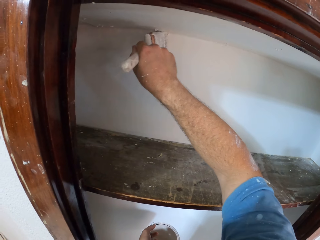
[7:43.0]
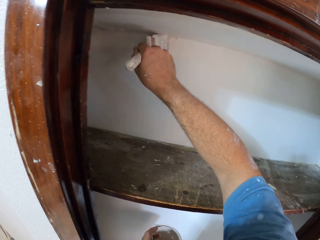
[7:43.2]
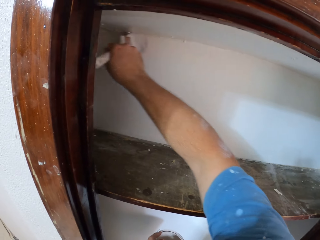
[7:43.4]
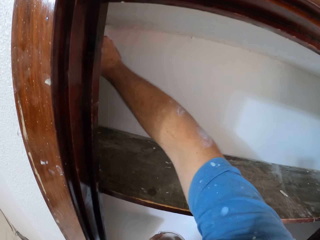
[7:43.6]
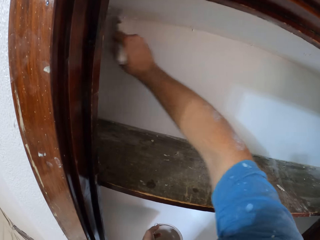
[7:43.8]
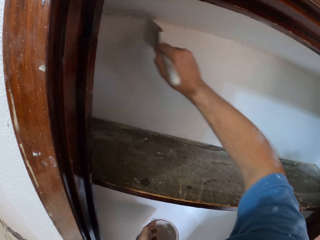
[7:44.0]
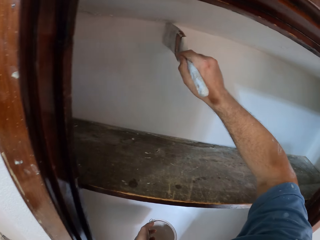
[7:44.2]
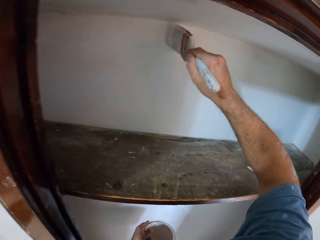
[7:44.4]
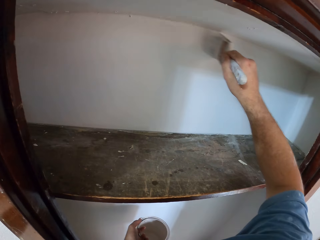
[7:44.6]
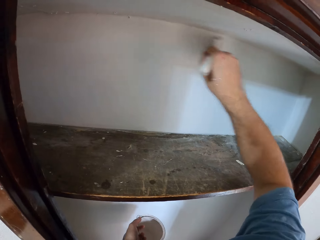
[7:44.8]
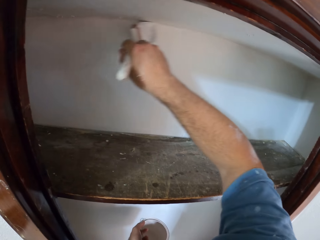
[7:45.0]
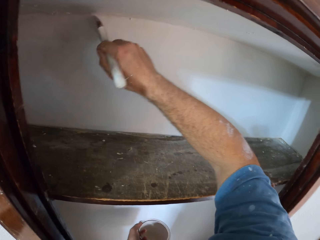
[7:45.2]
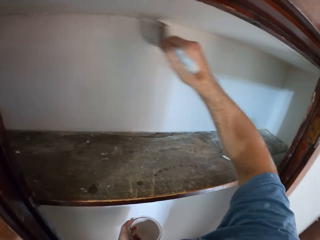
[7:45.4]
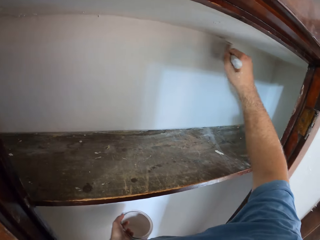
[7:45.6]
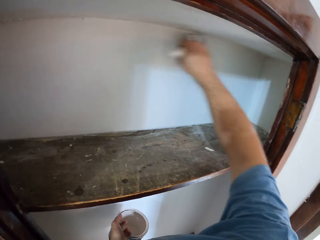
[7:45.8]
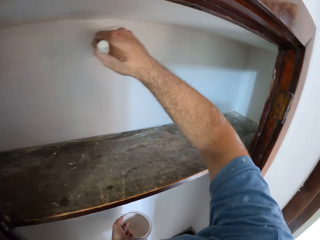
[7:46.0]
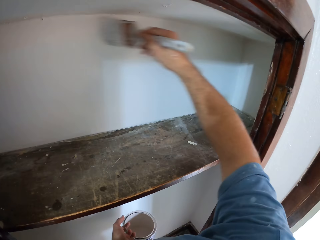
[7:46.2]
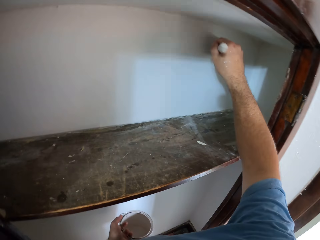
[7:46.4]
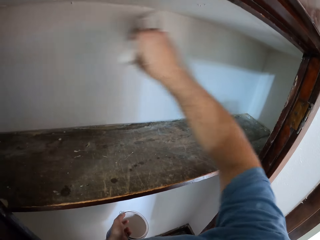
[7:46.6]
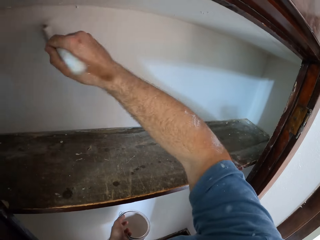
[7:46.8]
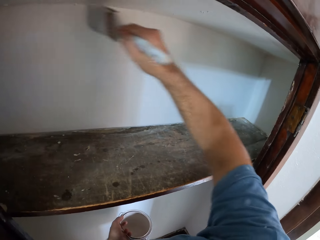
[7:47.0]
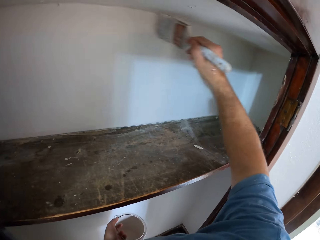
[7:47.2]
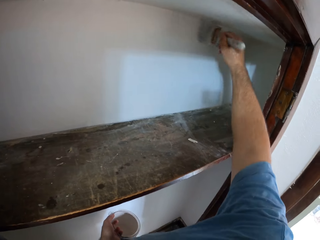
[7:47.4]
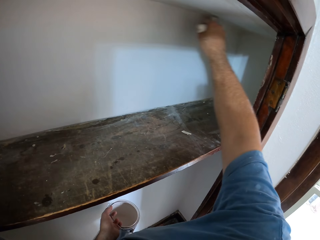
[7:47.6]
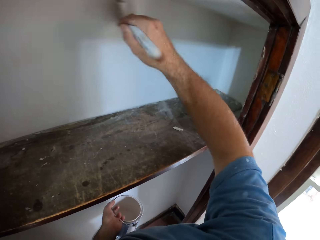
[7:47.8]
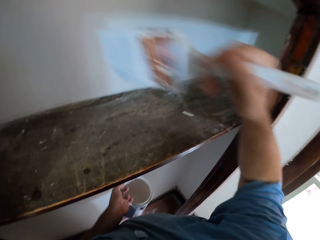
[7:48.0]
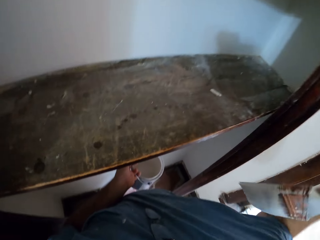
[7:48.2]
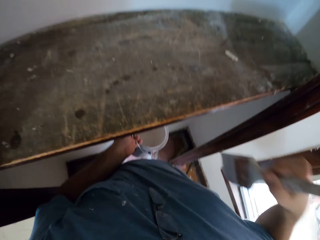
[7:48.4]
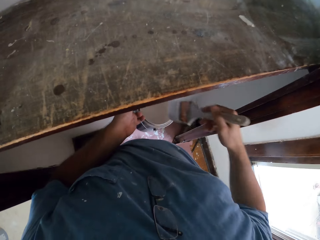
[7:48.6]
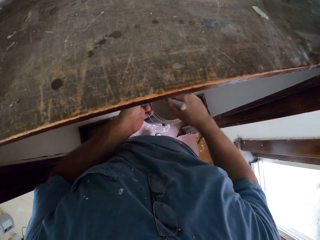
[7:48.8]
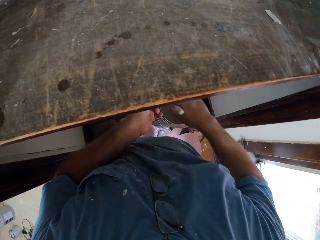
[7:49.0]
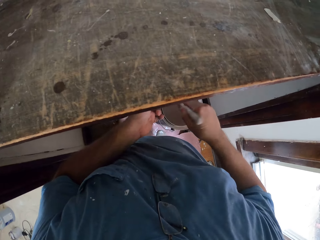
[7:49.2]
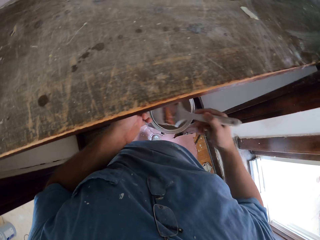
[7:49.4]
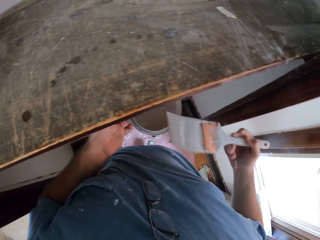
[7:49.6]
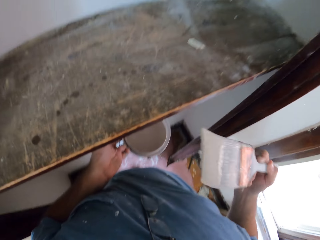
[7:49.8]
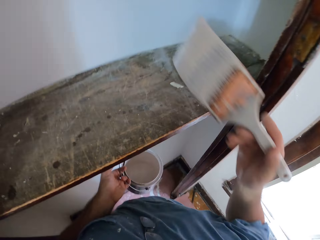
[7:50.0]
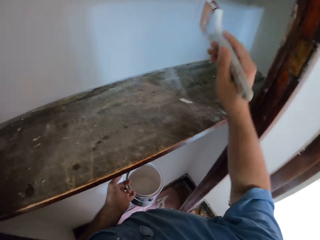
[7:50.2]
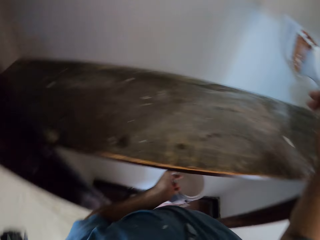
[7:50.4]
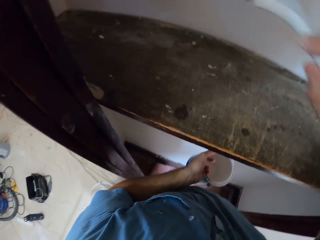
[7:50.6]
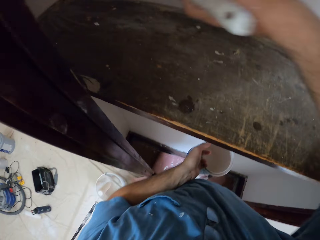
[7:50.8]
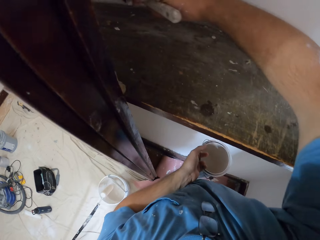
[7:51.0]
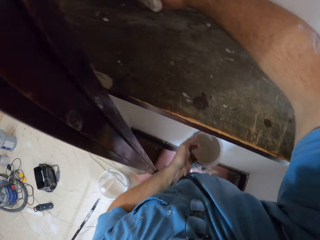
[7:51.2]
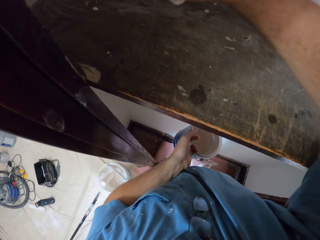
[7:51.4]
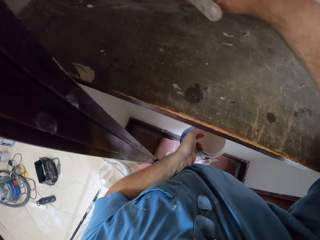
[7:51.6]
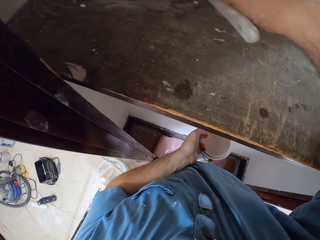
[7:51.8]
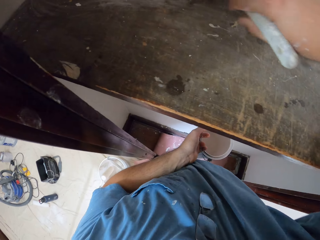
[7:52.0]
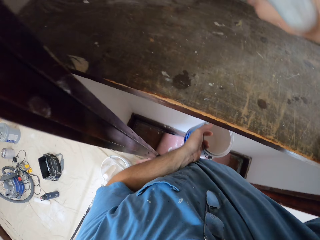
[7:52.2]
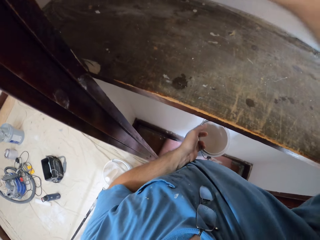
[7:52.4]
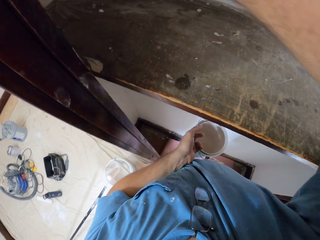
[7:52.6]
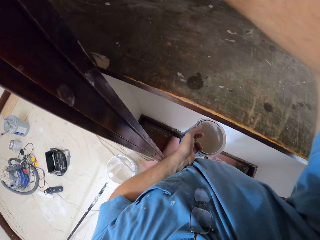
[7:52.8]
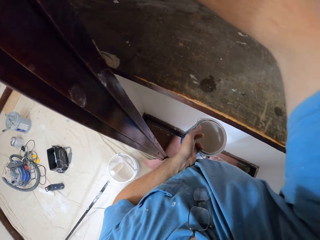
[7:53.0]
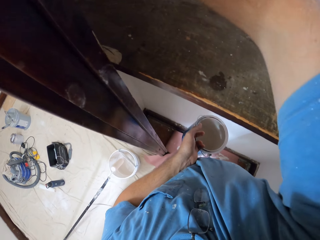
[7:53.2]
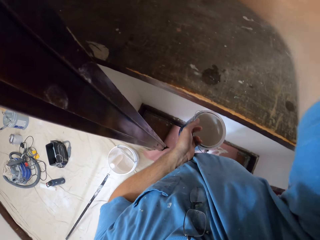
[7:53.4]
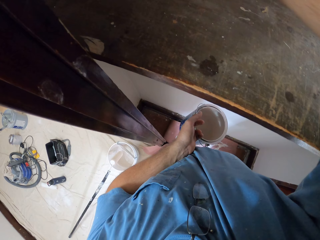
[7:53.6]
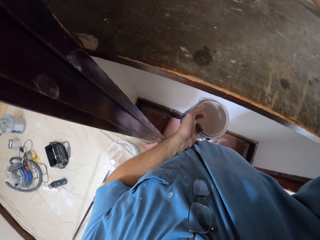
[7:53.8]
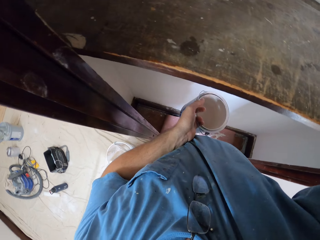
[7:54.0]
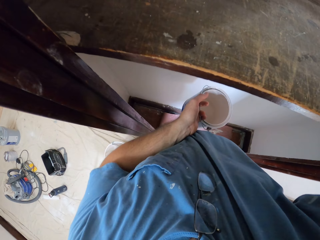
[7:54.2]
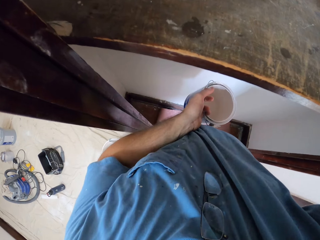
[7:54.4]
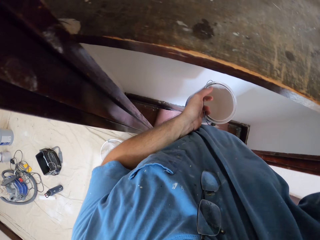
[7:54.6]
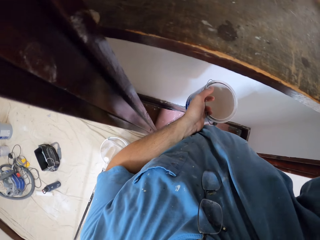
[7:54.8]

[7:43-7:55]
The camera wearer scoops paint from the aluminum paint bucket with the paint brush. They paint the closet wall.

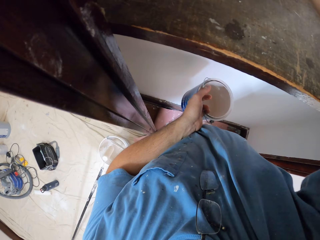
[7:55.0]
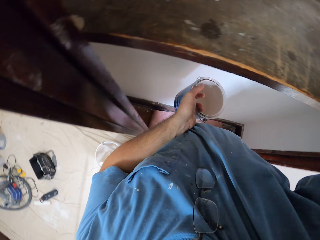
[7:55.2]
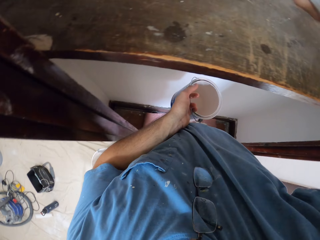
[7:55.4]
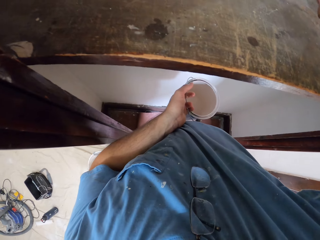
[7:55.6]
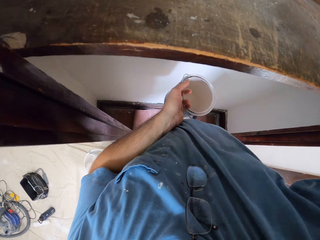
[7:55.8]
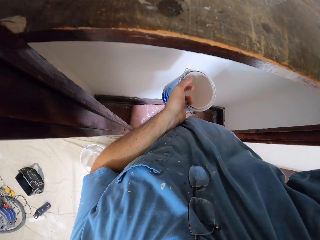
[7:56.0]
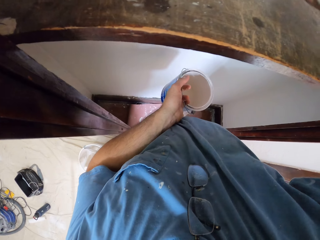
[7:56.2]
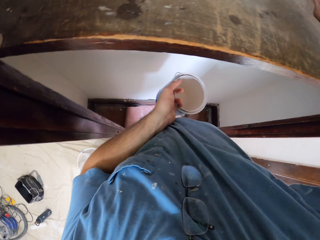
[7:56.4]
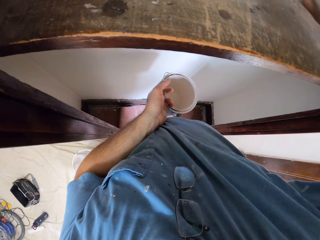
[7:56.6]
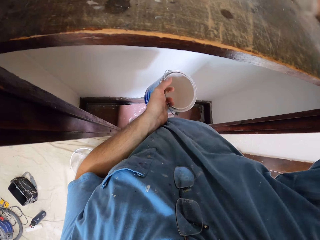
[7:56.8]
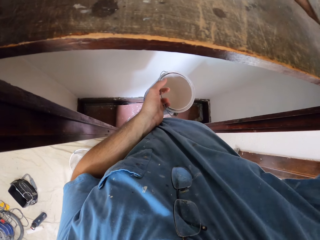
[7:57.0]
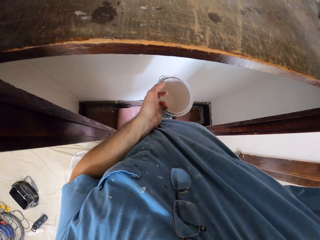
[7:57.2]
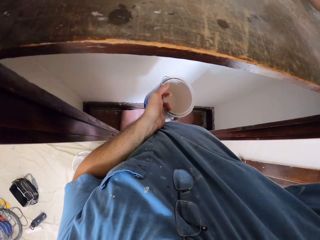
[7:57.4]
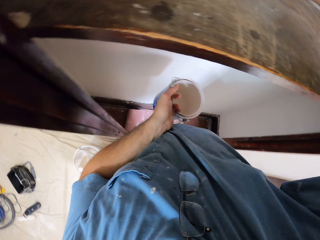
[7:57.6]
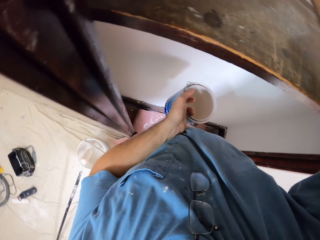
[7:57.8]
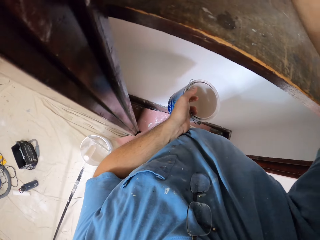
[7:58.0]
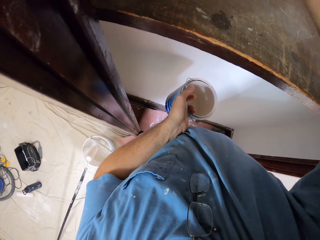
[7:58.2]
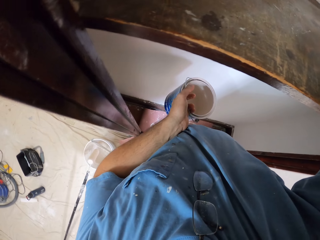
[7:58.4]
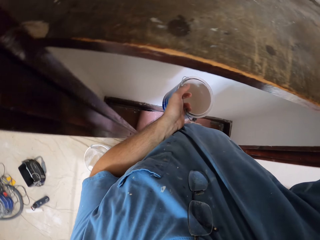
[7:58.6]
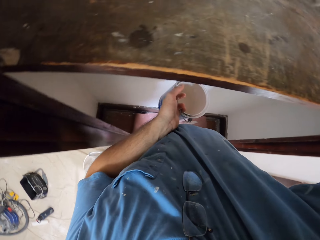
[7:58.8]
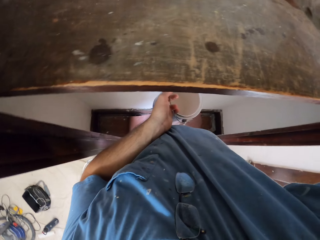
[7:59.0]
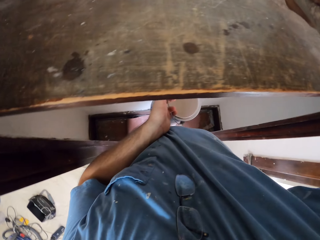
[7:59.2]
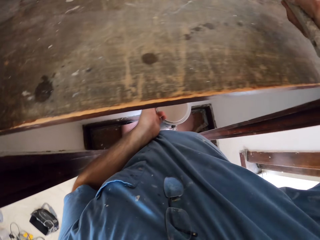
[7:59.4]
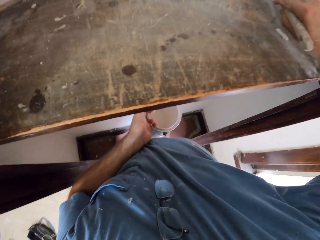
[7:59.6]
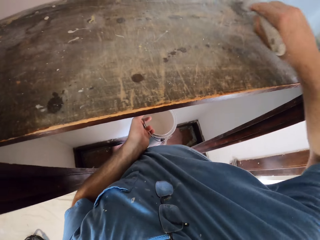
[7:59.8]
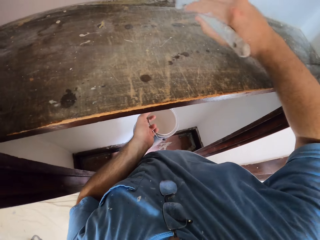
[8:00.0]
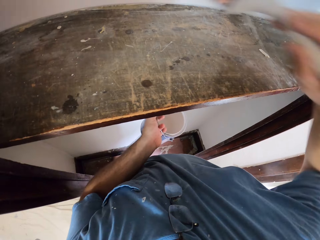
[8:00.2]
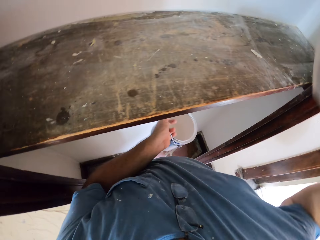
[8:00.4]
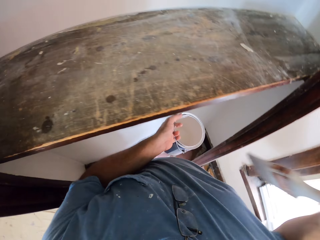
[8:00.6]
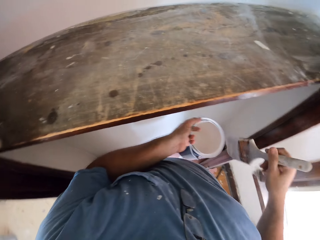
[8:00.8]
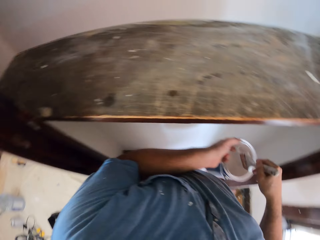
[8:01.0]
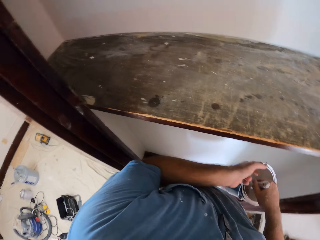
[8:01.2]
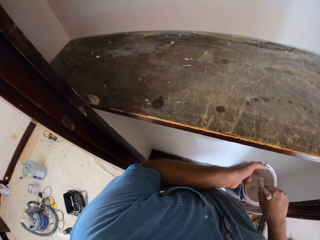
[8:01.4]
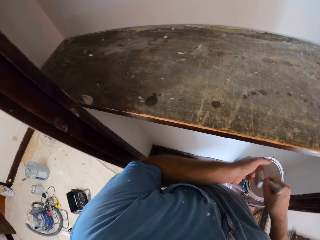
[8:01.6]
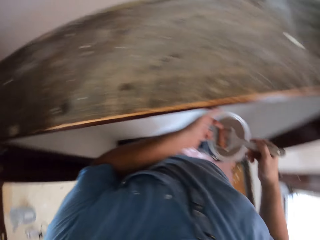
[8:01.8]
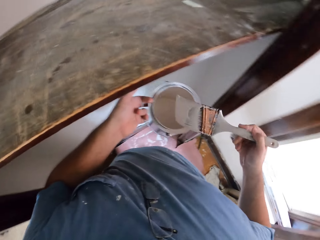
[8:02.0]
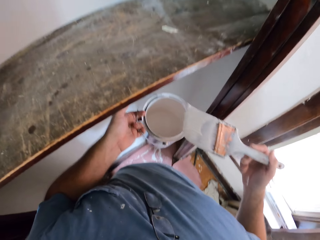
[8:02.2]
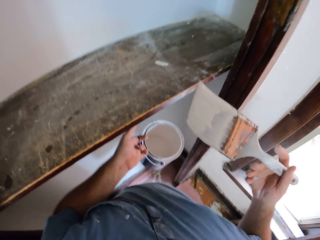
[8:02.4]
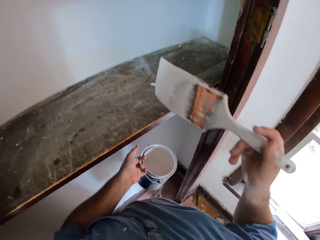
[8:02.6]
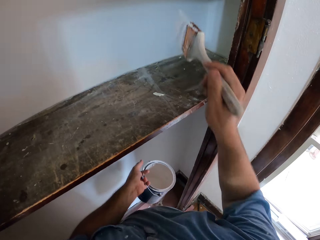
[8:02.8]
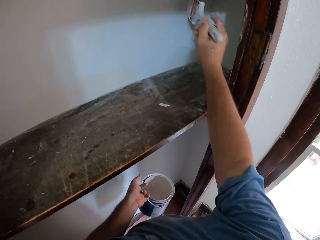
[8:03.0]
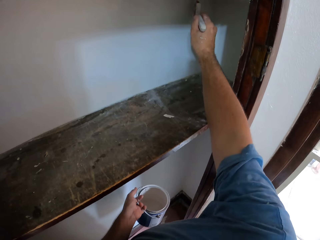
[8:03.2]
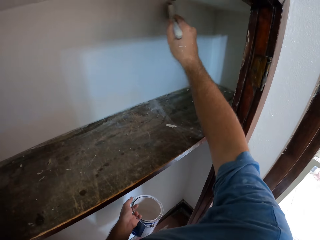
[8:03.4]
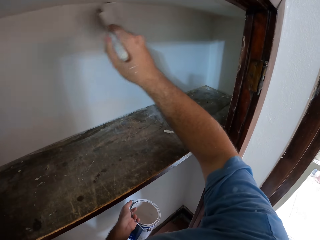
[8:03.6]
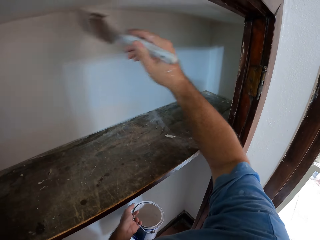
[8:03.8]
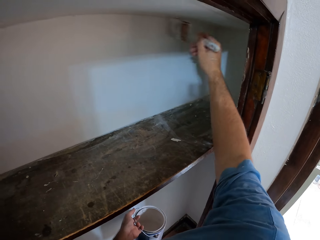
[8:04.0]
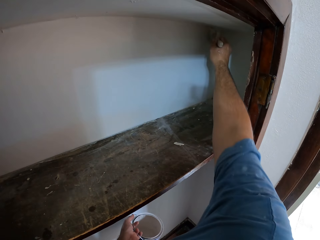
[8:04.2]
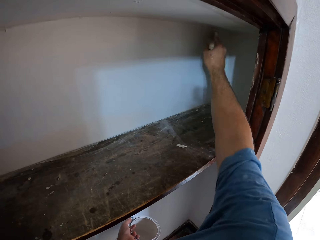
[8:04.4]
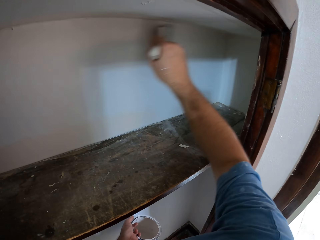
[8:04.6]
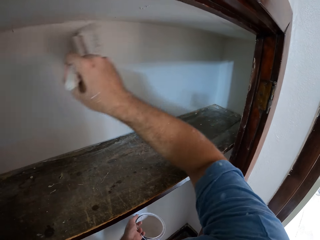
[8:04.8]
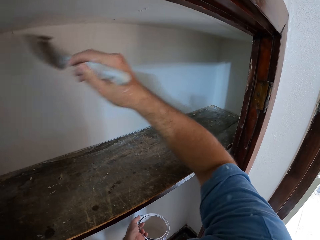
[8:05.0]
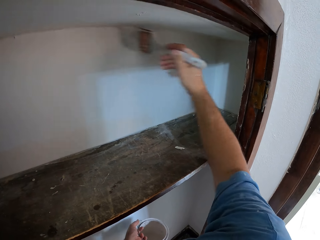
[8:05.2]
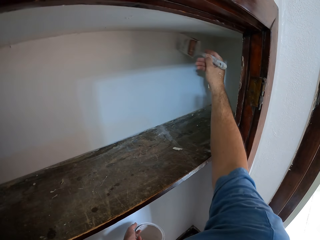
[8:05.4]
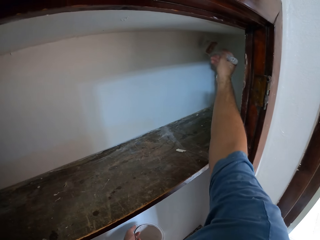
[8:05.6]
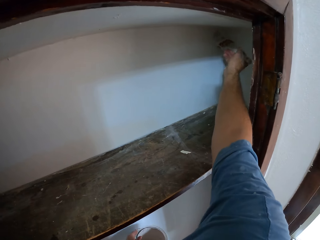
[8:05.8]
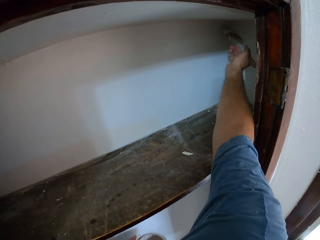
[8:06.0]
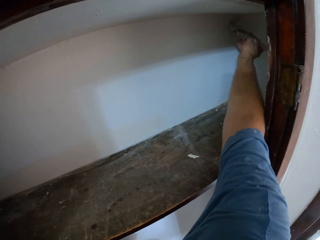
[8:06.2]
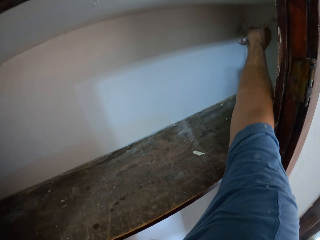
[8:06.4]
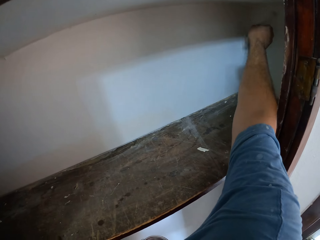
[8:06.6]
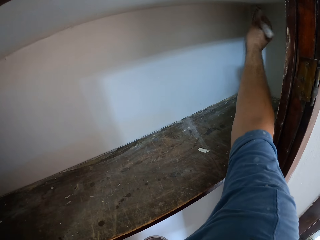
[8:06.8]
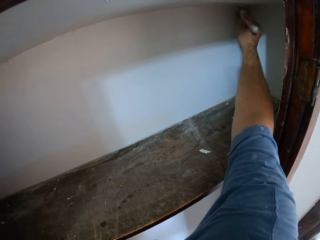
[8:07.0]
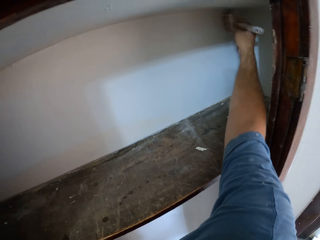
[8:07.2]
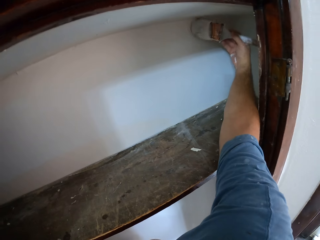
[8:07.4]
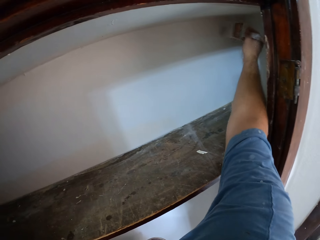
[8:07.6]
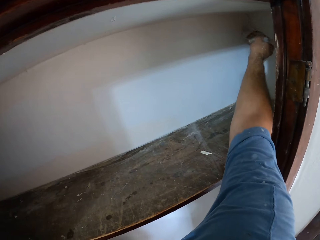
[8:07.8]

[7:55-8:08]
The camera wearer scoops paint from the aluminum paint bucket with the paint brush. They paint the closet wall.
